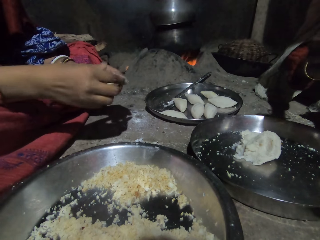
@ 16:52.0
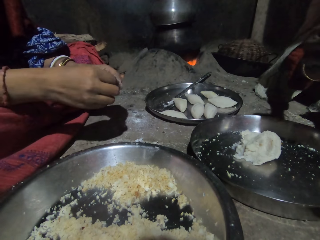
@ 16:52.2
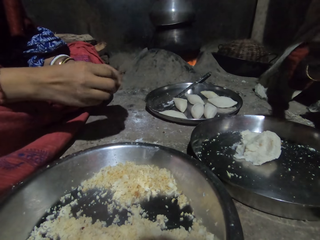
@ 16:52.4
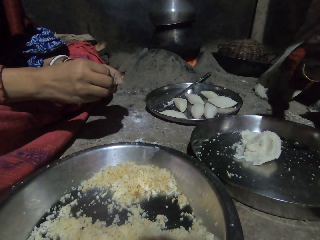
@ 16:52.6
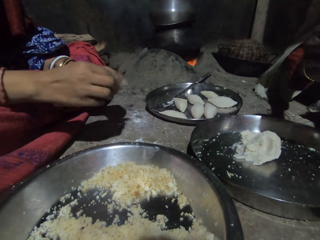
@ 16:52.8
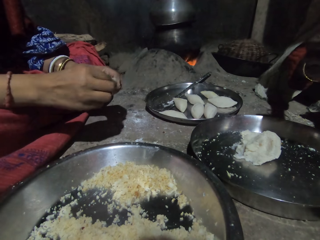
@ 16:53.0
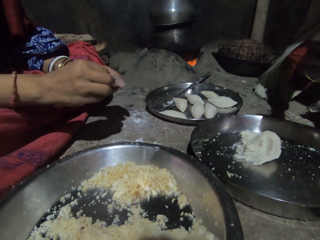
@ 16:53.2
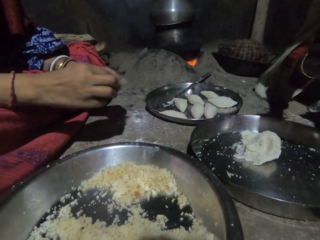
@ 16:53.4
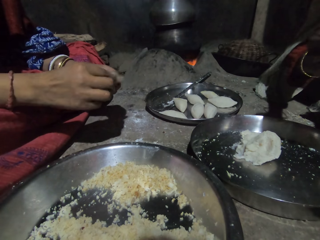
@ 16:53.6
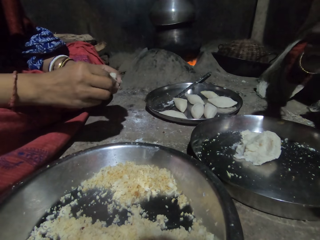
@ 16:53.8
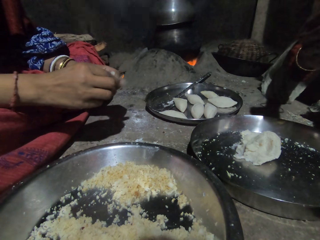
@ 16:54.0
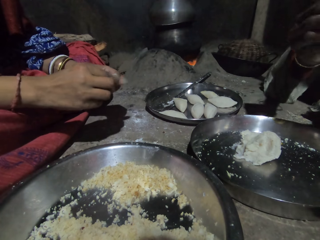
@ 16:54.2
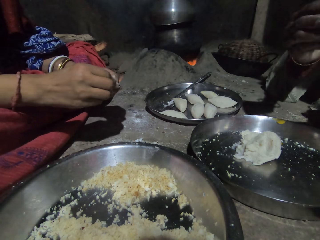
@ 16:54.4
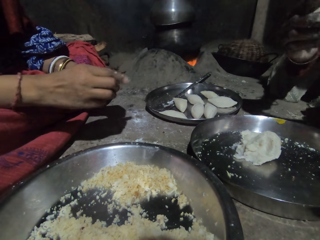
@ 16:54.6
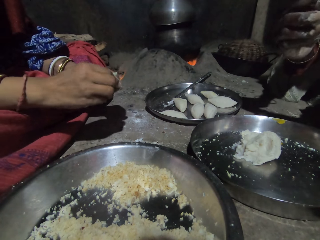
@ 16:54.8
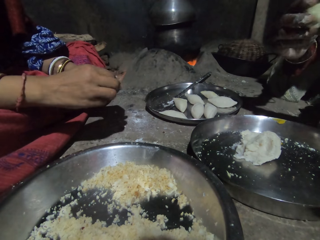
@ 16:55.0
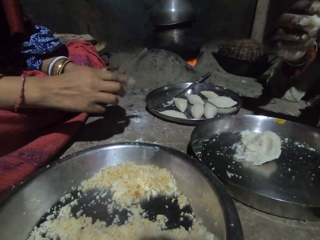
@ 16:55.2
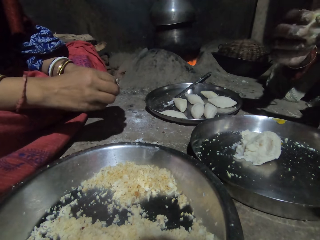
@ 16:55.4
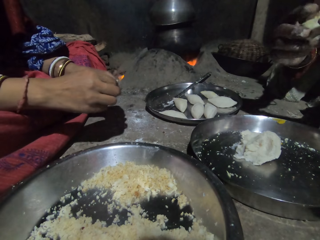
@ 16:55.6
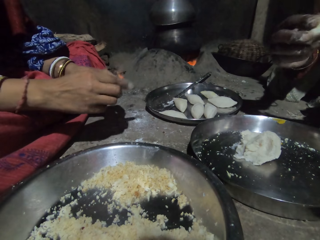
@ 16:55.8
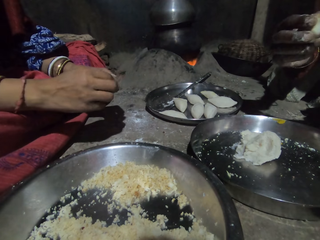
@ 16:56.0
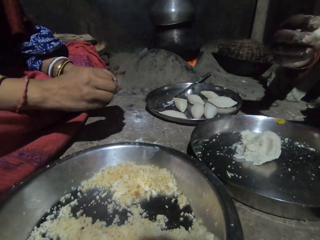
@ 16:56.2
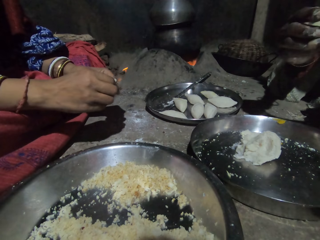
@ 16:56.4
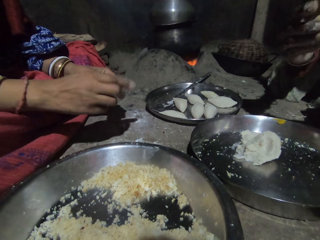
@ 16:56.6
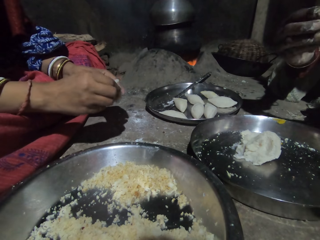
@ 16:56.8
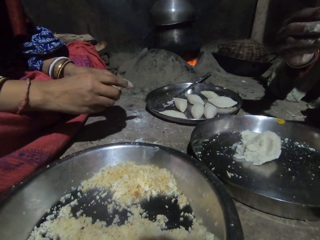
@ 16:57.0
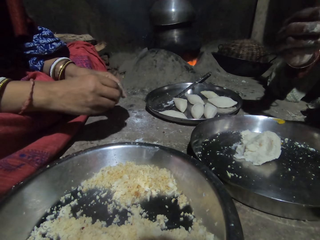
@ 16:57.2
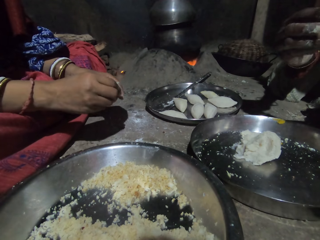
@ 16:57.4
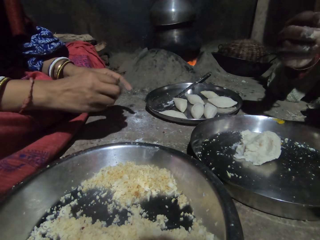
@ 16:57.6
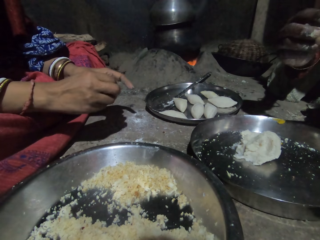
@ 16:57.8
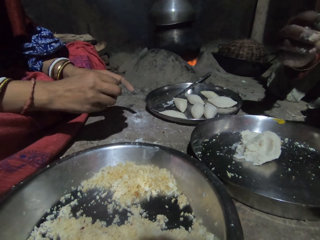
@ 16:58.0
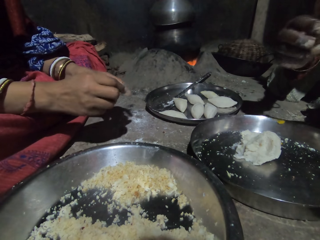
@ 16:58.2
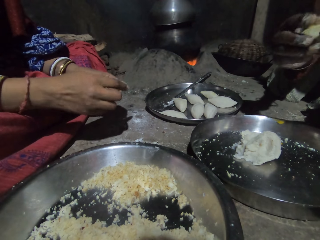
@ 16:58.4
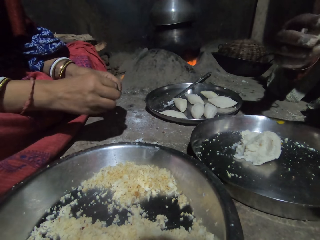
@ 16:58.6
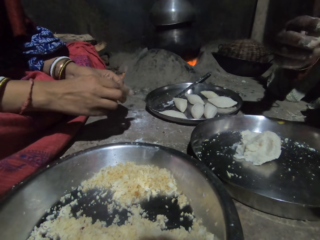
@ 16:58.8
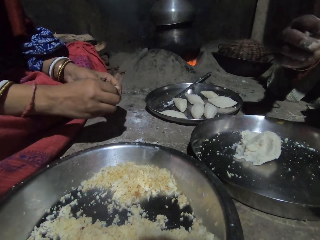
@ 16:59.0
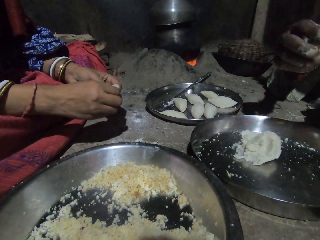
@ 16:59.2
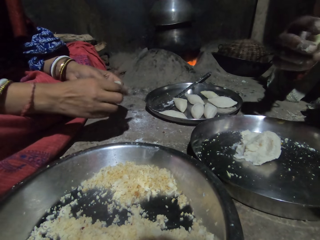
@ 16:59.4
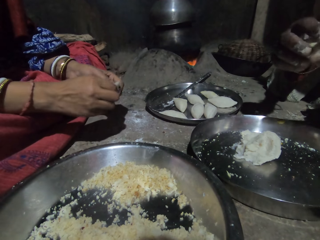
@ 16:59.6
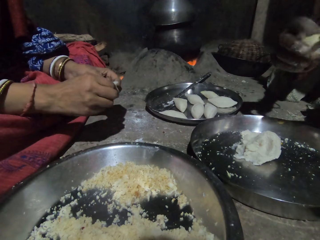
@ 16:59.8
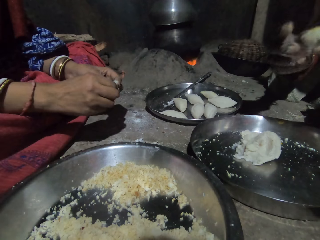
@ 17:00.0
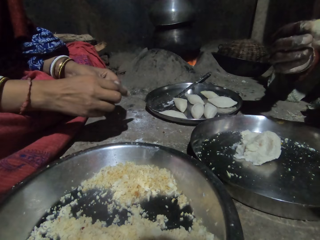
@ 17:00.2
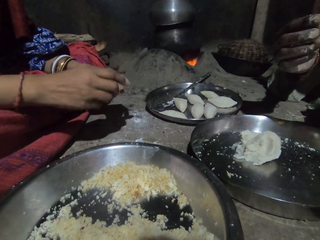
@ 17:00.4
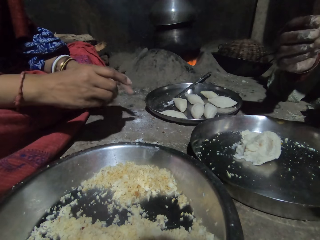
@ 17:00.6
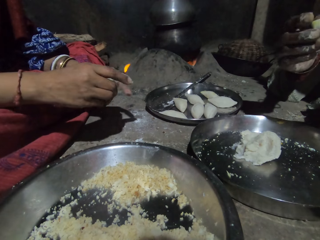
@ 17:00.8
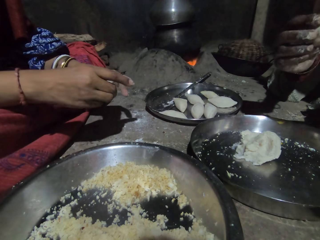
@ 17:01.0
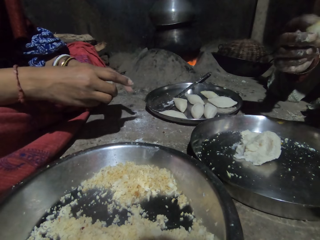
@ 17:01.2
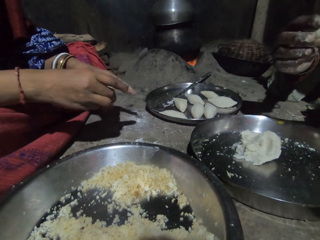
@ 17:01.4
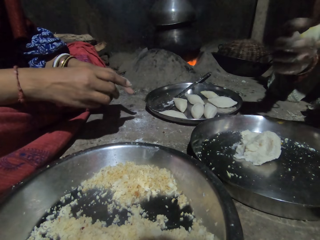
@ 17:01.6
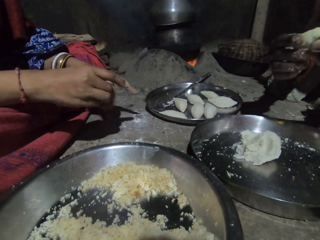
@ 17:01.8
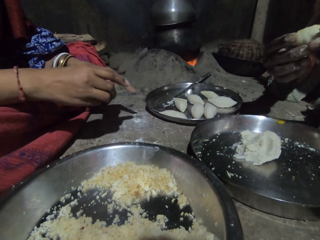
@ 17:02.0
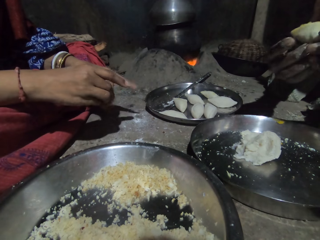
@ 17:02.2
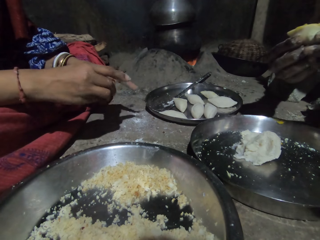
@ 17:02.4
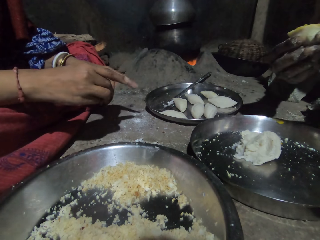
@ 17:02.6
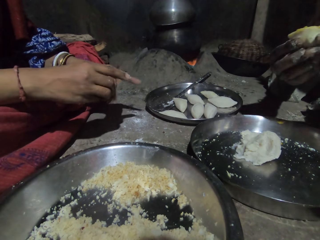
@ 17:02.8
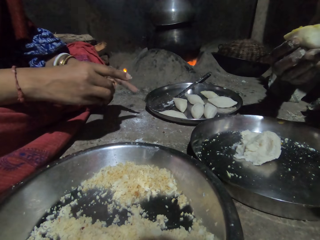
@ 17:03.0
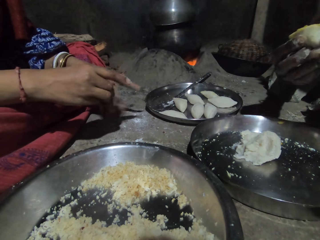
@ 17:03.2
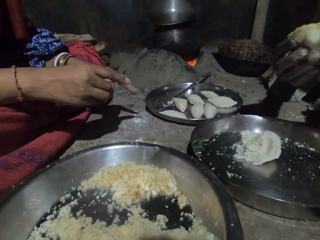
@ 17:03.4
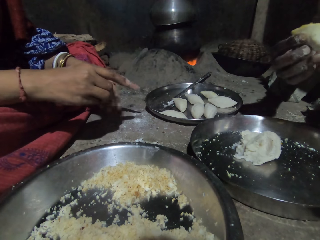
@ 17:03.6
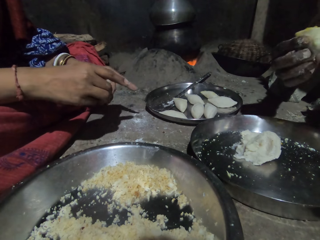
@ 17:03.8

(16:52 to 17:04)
A woman aligns dough. Another woman folds the dough in her hands and aligns the dough. The first woman aligns the dough.

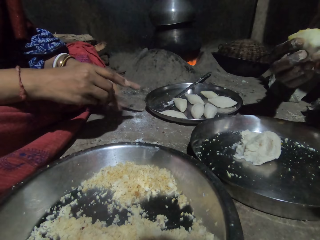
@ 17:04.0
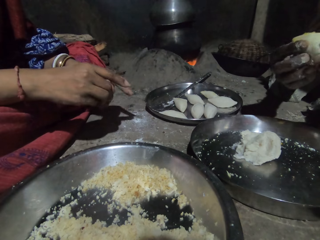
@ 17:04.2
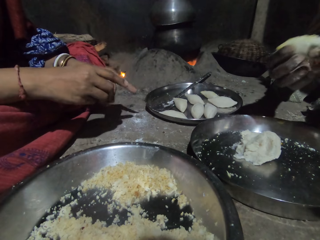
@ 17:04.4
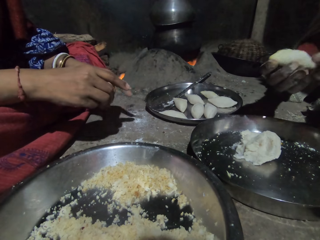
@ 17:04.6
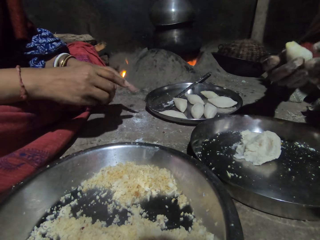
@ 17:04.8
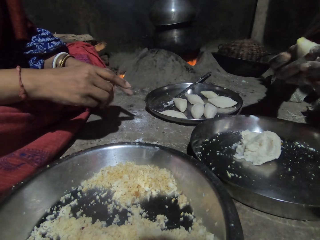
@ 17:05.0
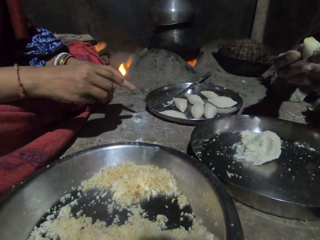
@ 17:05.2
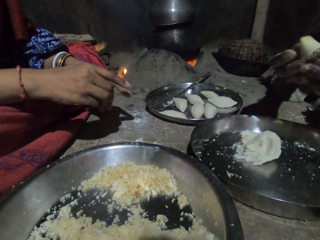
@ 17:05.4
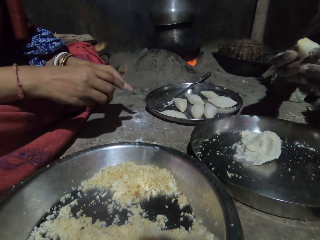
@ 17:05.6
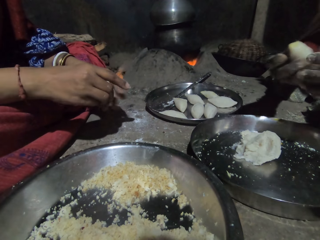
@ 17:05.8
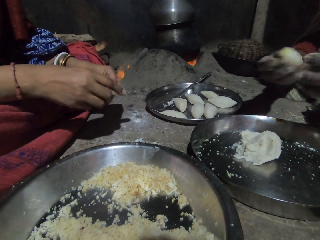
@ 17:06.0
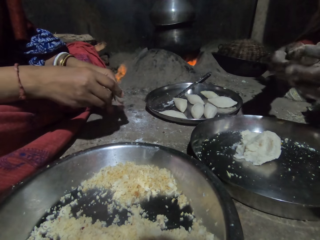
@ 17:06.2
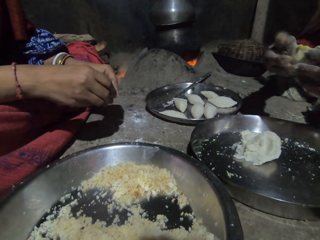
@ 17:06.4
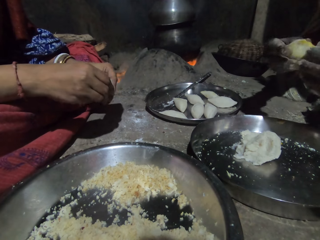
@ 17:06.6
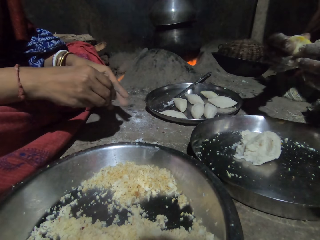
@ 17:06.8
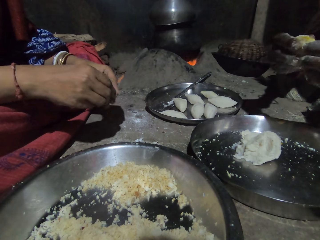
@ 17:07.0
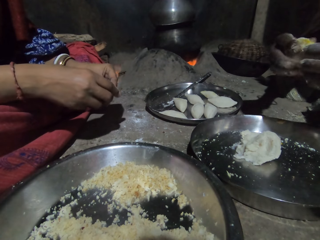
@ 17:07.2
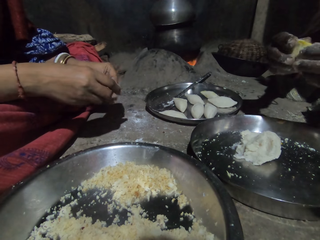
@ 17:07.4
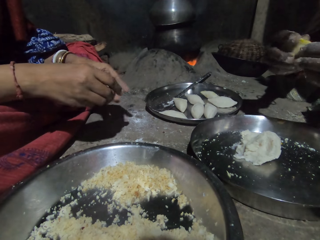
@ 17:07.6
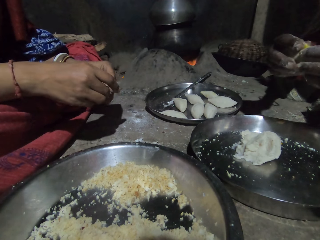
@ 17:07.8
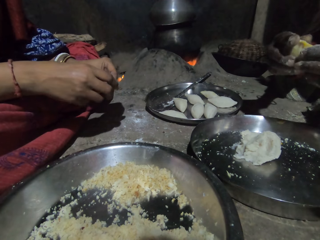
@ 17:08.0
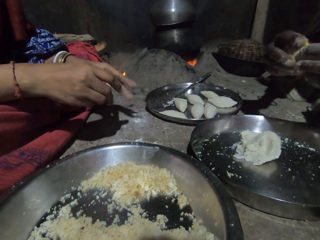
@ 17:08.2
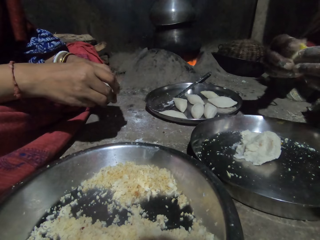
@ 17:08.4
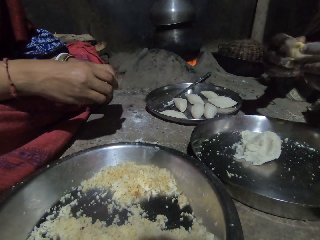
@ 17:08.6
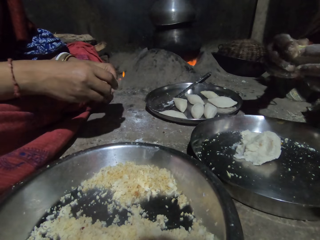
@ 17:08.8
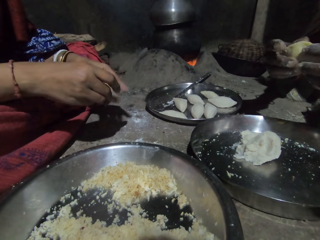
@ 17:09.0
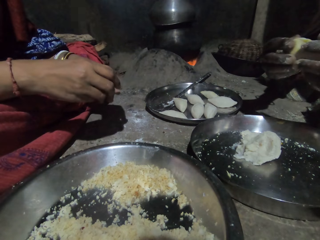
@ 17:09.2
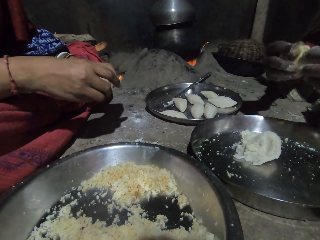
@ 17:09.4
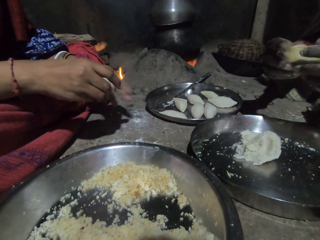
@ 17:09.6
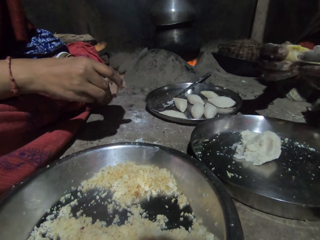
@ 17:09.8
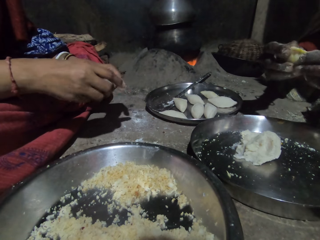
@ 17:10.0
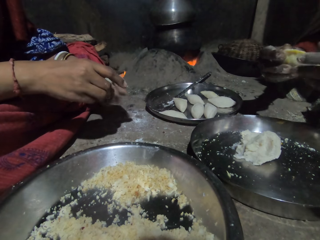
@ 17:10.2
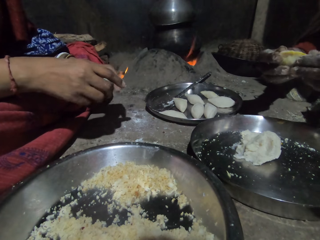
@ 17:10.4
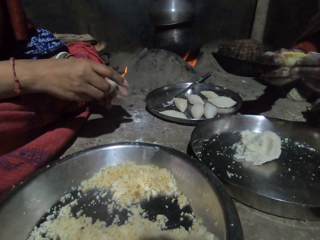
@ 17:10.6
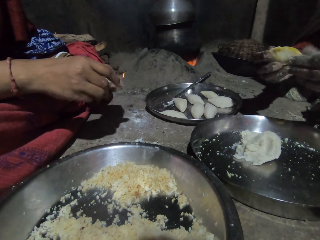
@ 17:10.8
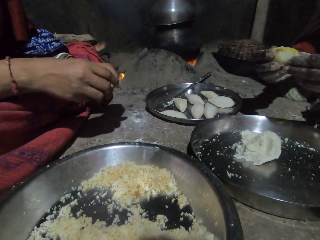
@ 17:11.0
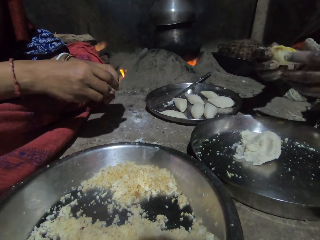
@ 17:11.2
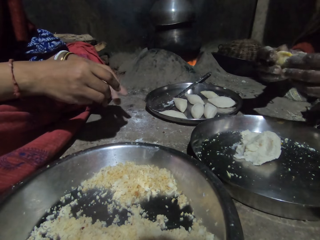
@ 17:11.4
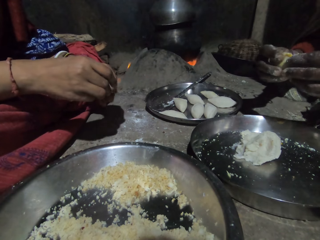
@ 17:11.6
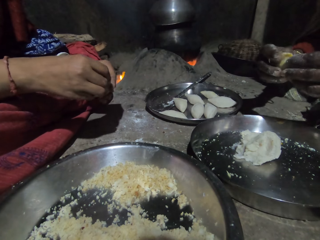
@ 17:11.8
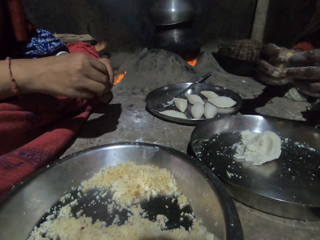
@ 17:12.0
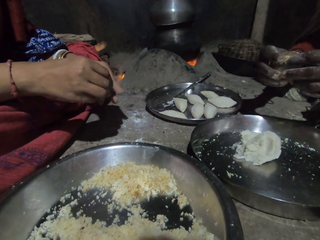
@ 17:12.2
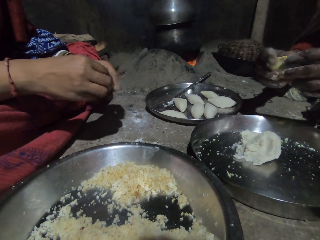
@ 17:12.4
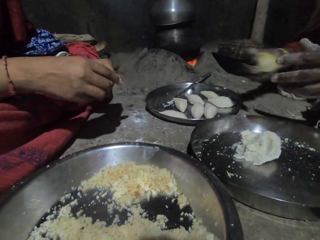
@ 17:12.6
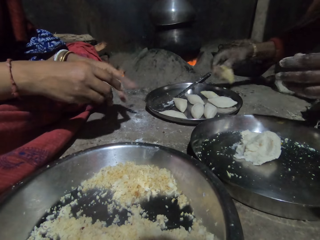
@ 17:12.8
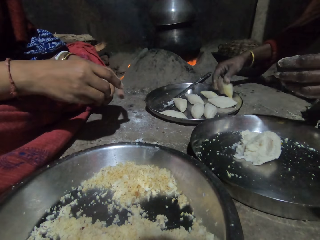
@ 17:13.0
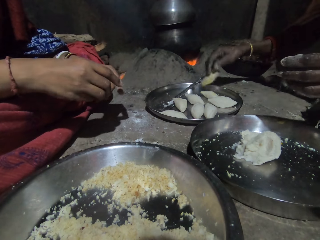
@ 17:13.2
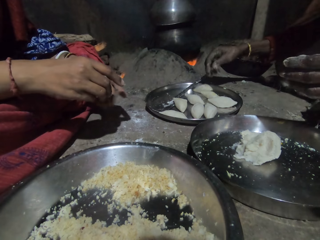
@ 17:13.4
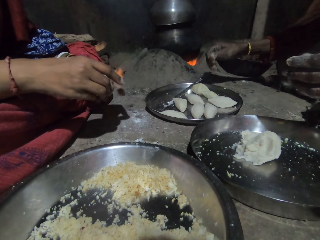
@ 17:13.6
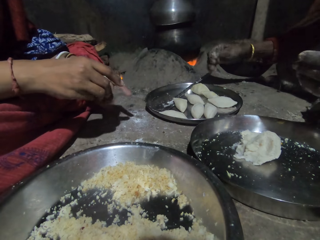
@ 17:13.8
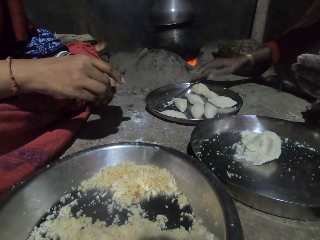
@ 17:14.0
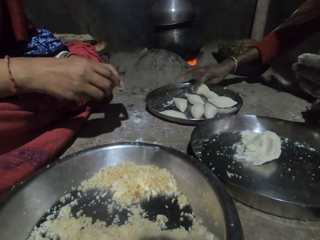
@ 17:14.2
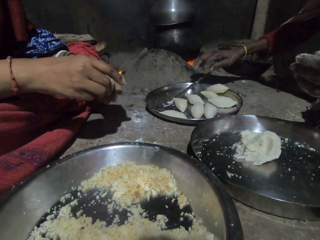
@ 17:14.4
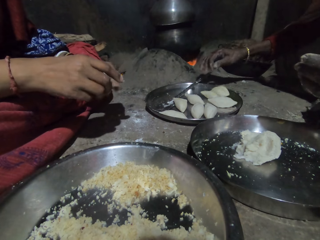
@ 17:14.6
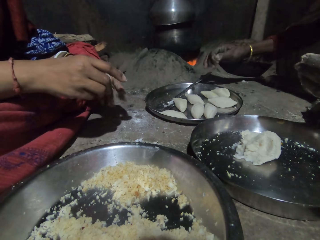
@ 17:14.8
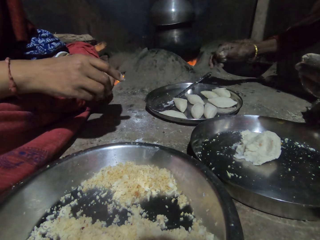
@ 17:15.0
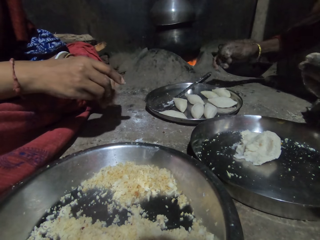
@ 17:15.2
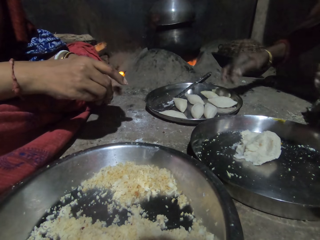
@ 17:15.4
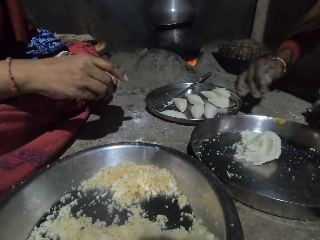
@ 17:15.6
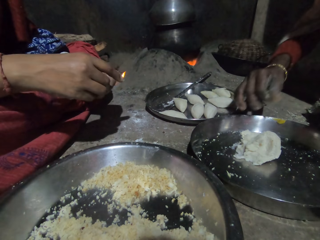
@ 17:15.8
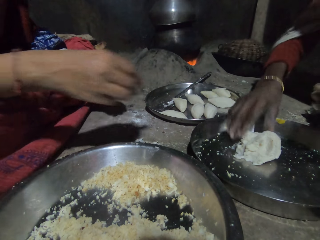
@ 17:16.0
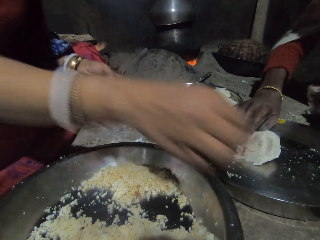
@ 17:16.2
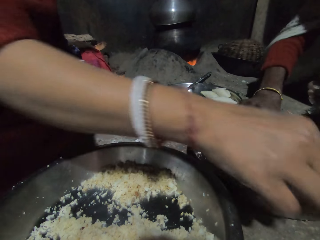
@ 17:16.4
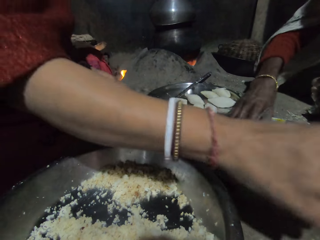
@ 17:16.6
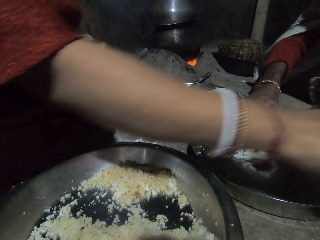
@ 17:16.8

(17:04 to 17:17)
The woman drops the dough in her right hand into the plate on the floor. She touches the dough and cuts the dough in the tray with her right hand.
